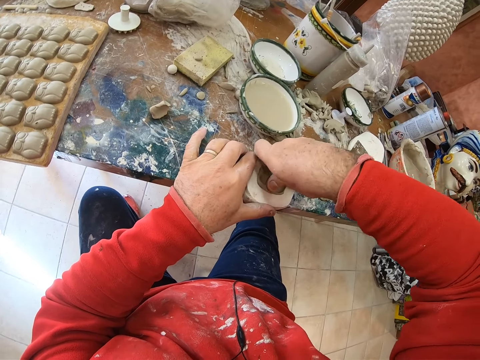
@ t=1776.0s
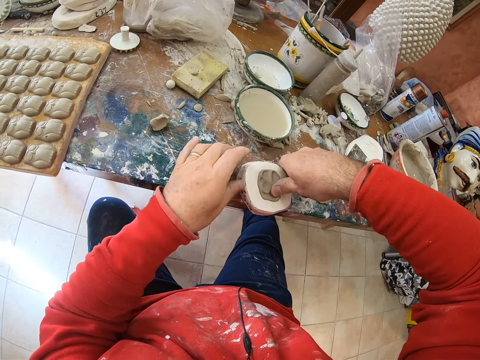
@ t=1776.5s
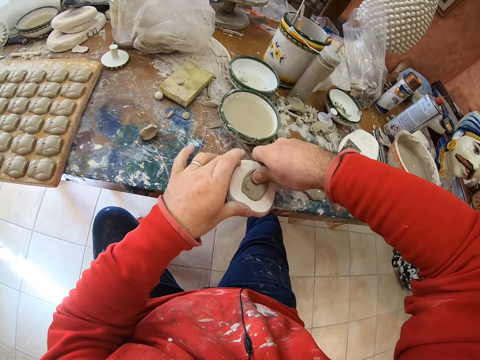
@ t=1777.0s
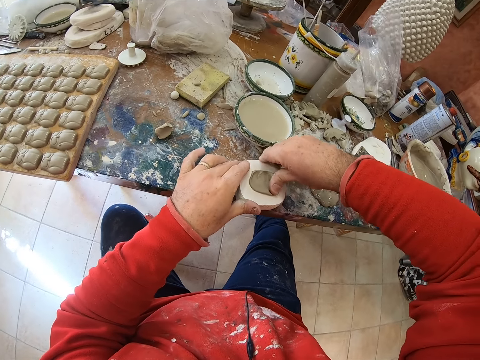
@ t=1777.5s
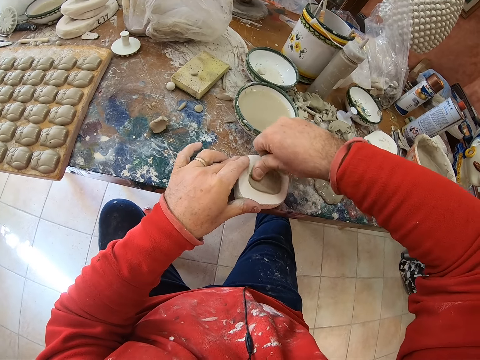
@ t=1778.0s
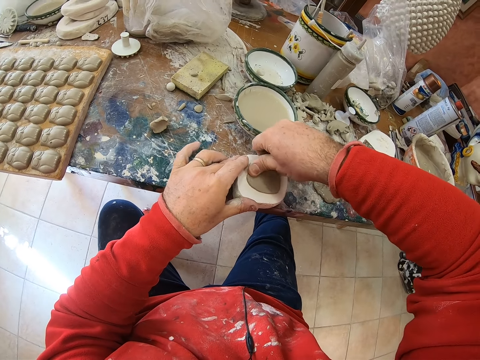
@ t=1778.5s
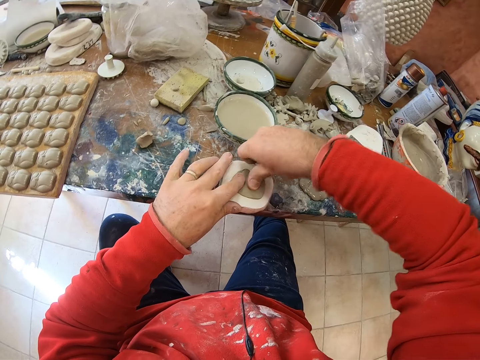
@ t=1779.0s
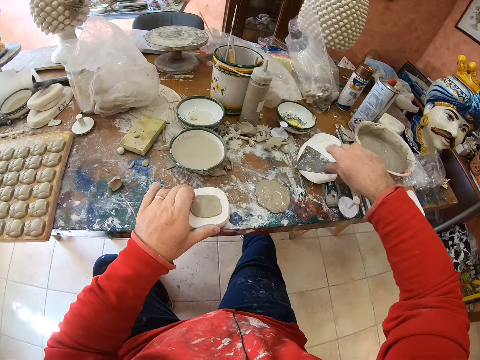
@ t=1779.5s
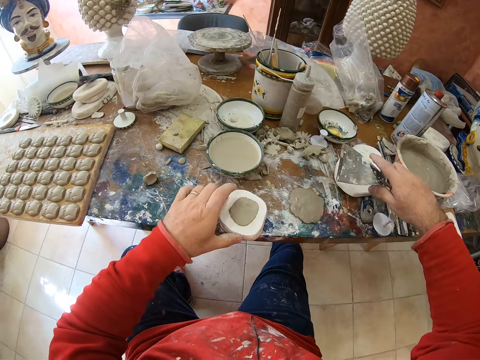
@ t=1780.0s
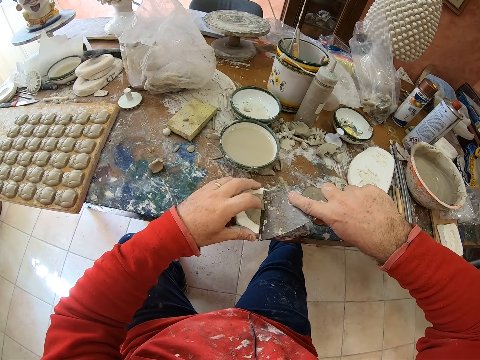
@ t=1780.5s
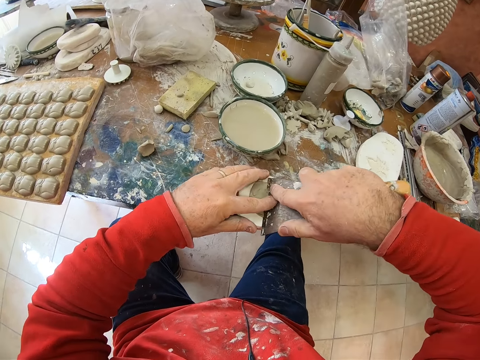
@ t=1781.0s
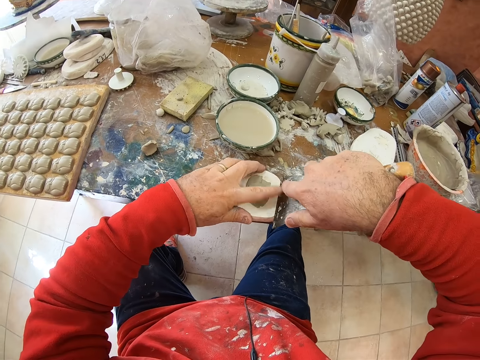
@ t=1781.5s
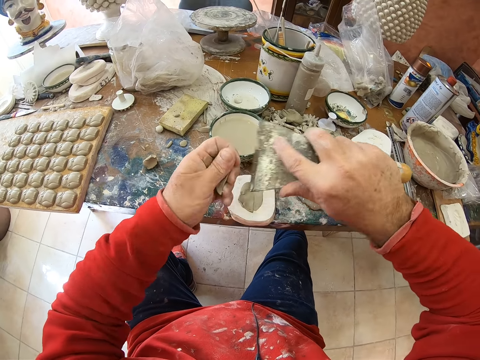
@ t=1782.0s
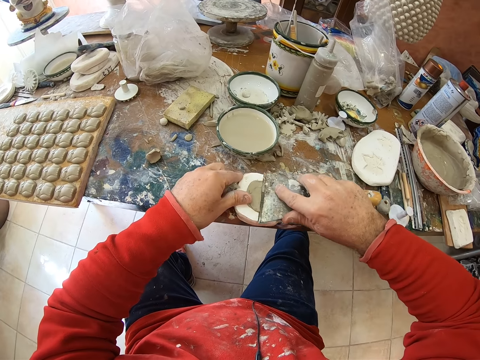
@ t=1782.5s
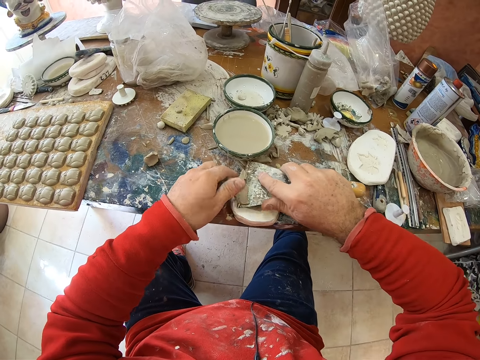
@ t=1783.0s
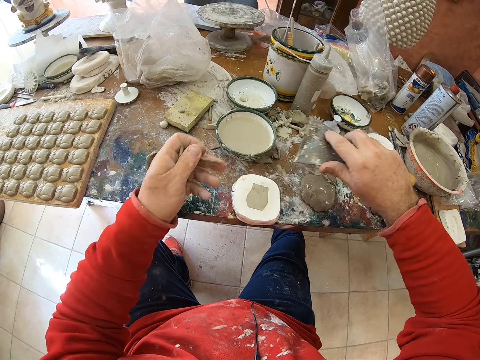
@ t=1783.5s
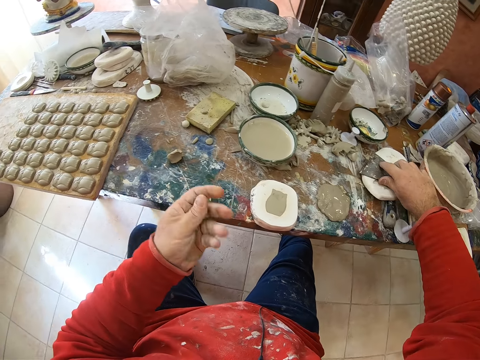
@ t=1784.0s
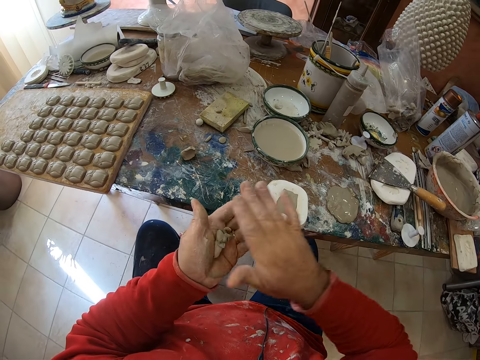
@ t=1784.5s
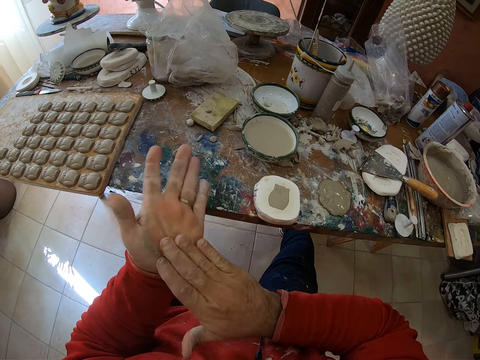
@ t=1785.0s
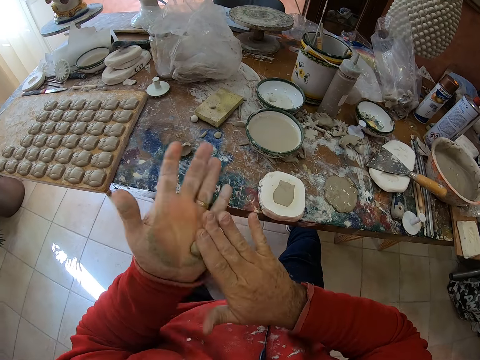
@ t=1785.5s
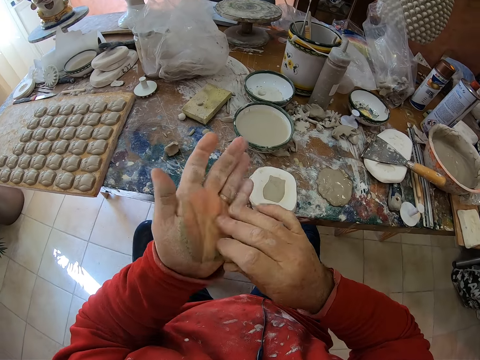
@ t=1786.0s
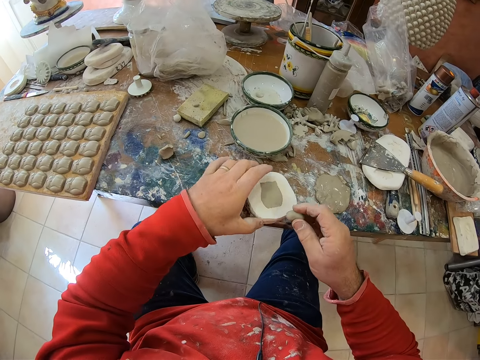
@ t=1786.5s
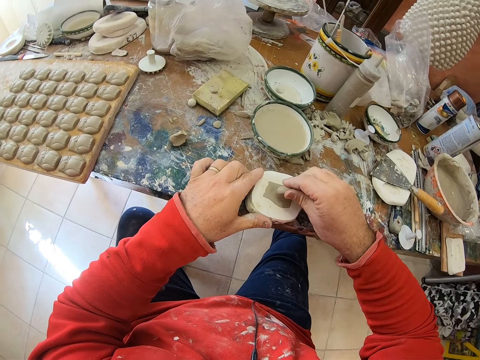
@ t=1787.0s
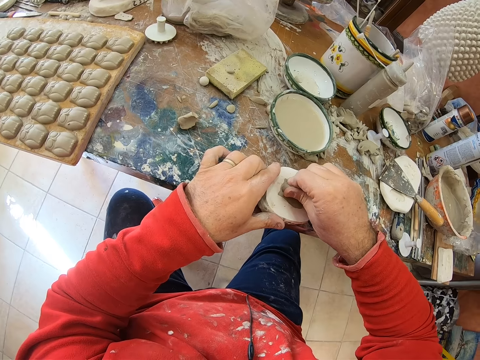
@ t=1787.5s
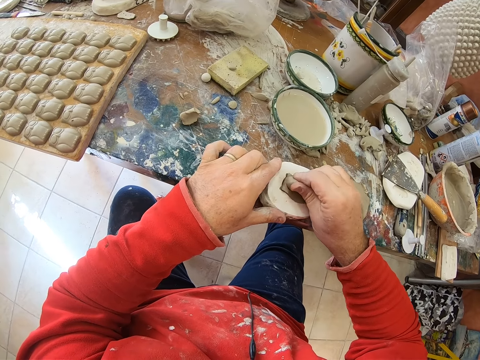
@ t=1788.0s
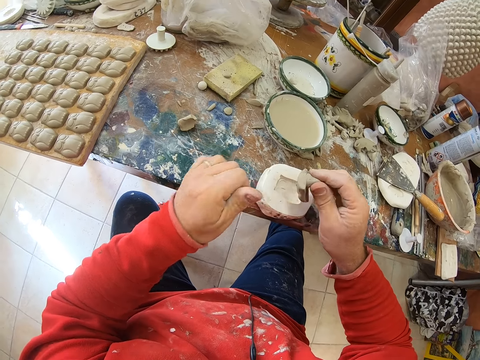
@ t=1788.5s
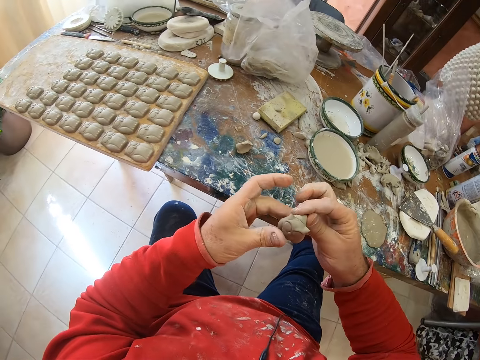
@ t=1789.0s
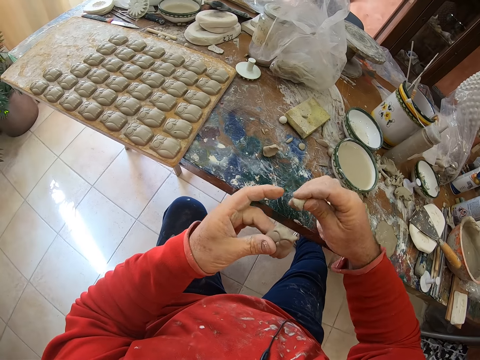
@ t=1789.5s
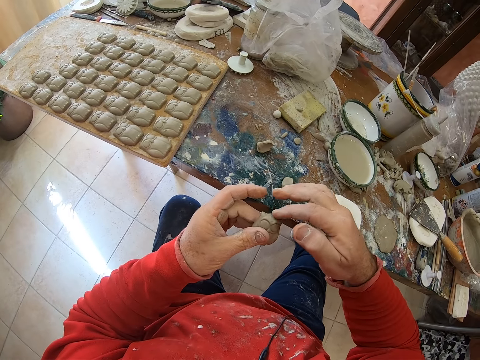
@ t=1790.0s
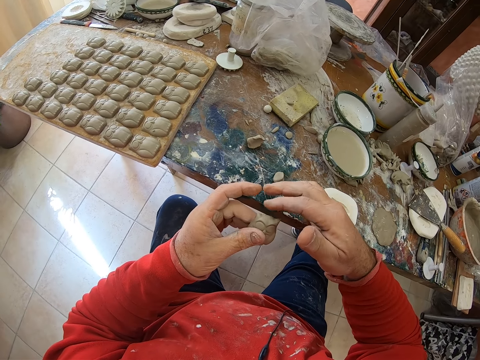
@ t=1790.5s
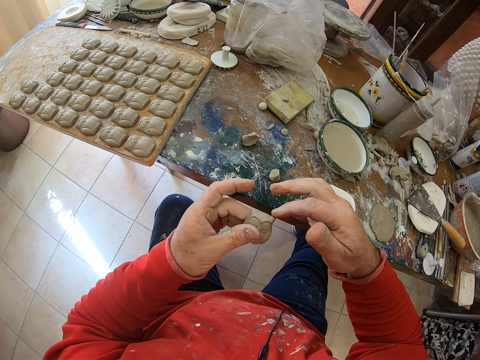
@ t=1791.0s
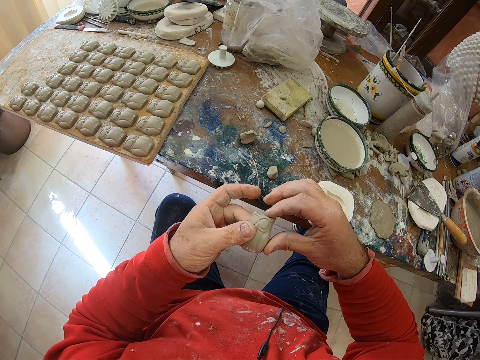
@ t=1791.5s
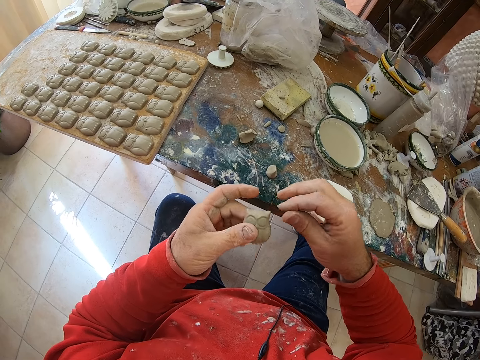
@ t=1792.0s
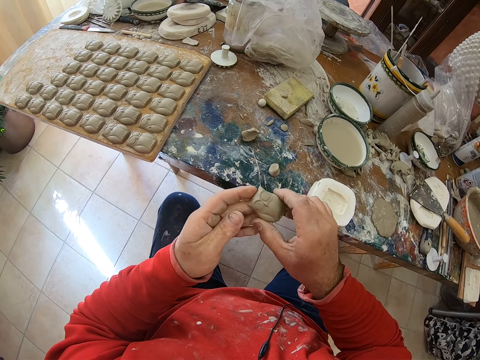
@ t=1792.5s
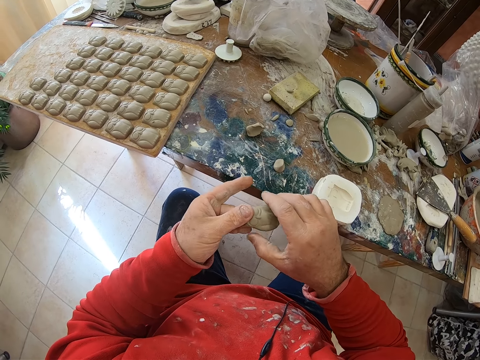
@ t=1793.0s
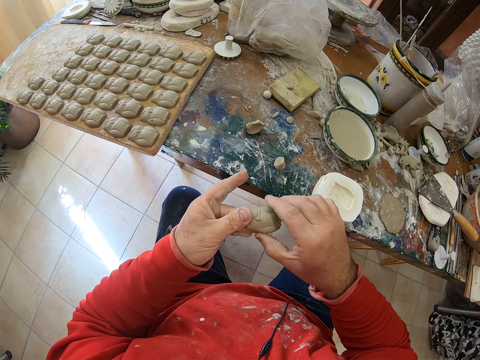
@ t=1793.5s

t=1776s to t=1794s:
The camera wearer picks up the scraper. He scrapes off the excess clay or mud on the mold shaper with the scraper. He puts down the scraper on the table. He rolls the clay mold in his hands. He presses the clay mold on the mold shaper. He pulls the owl-shaped clay mold from the mold shaper. He drops the mud on the table. He smoothens the owl mold's clay edges with his finger.

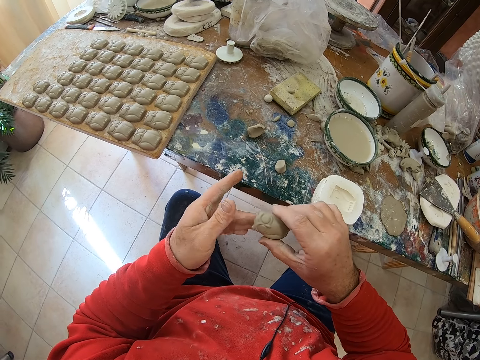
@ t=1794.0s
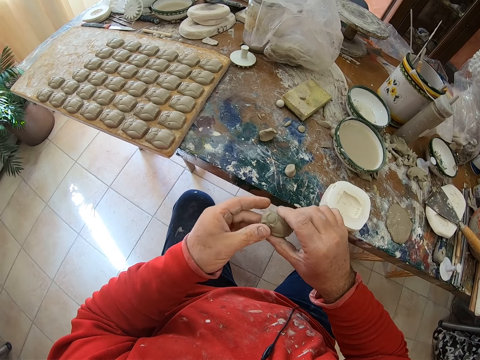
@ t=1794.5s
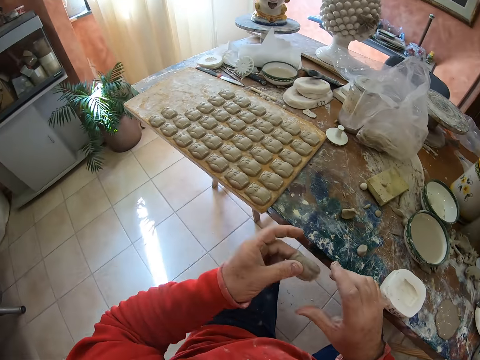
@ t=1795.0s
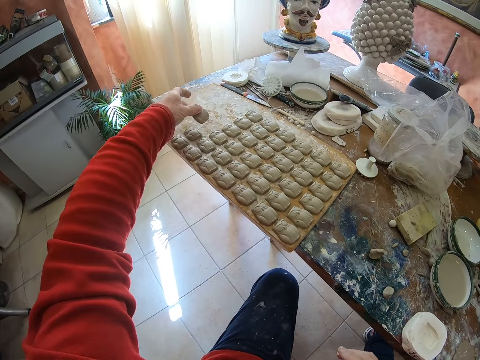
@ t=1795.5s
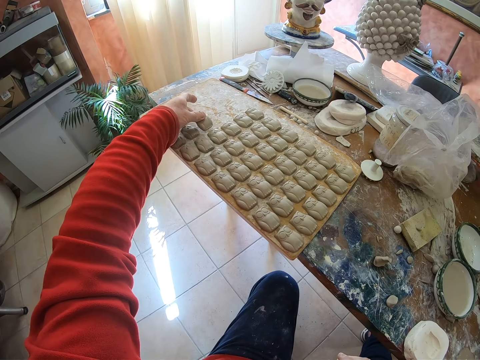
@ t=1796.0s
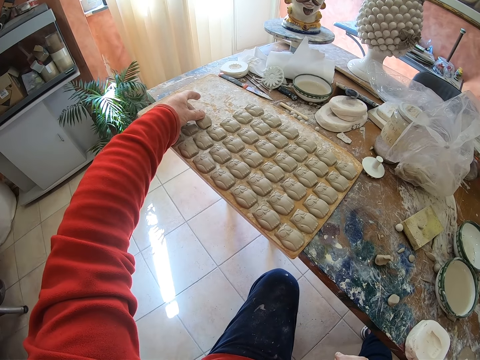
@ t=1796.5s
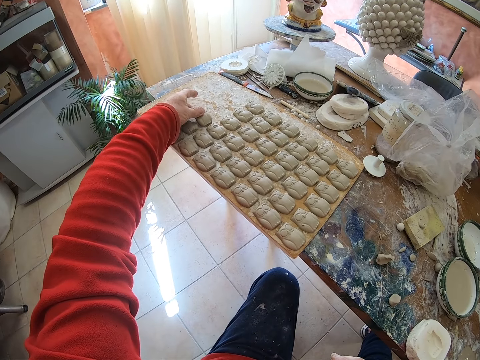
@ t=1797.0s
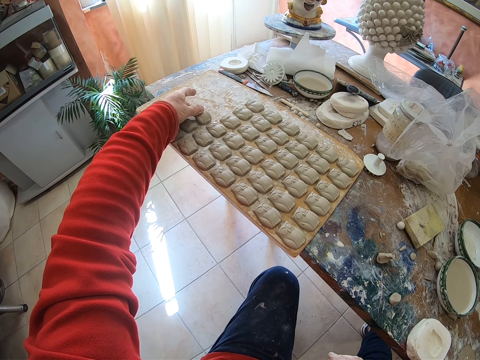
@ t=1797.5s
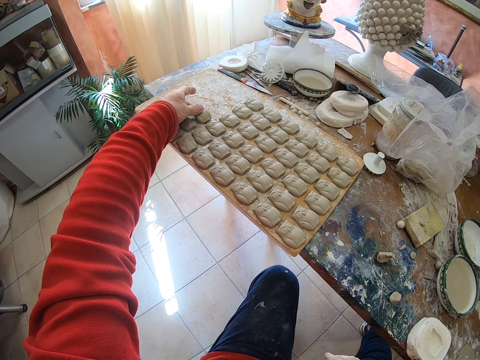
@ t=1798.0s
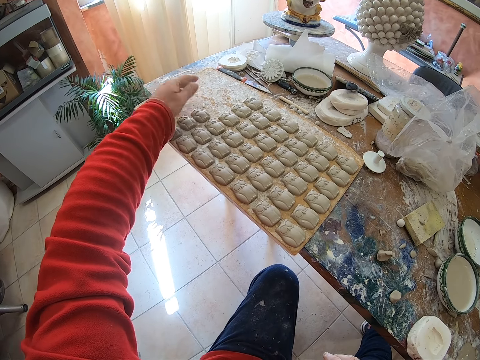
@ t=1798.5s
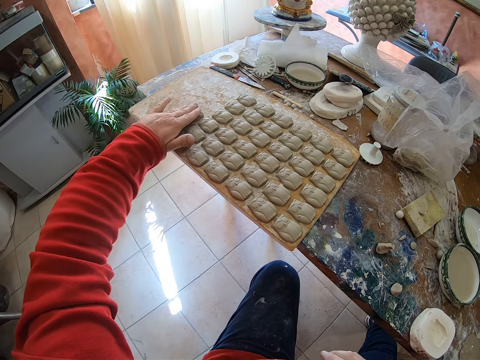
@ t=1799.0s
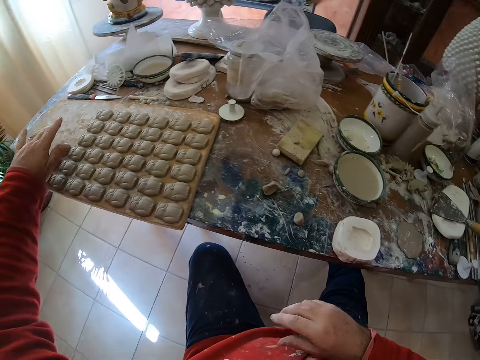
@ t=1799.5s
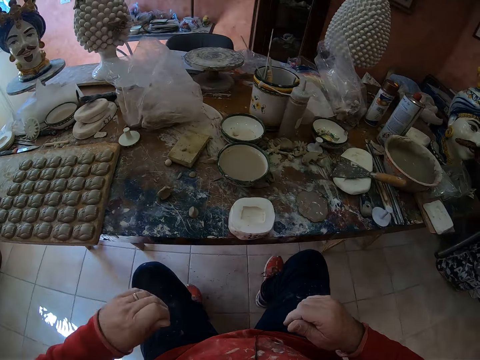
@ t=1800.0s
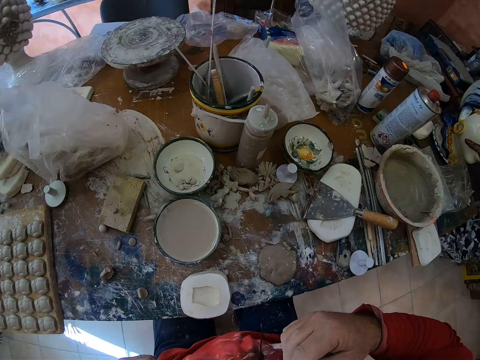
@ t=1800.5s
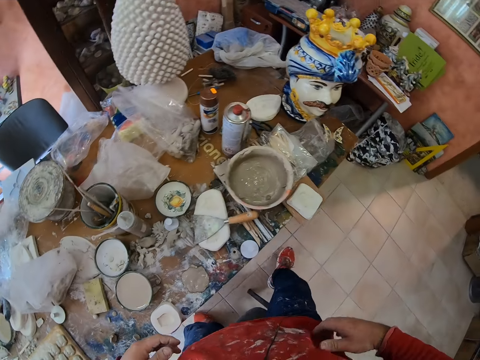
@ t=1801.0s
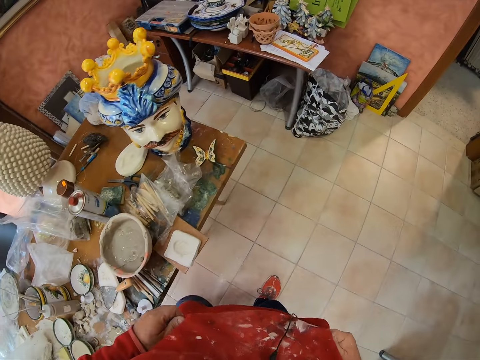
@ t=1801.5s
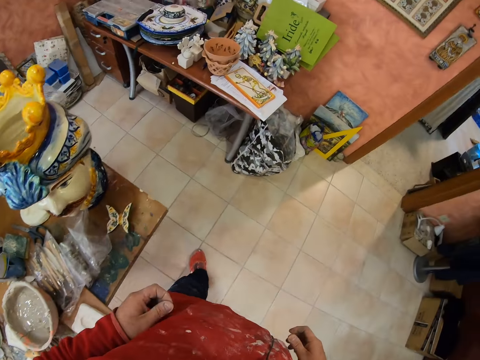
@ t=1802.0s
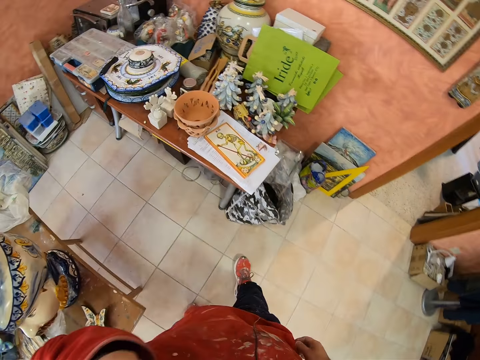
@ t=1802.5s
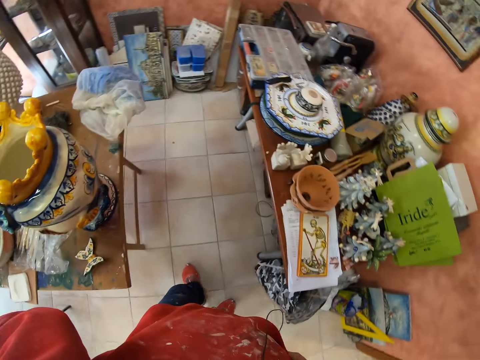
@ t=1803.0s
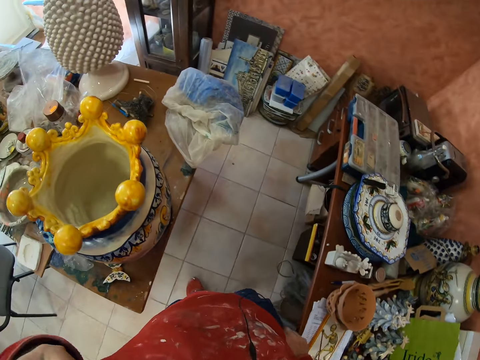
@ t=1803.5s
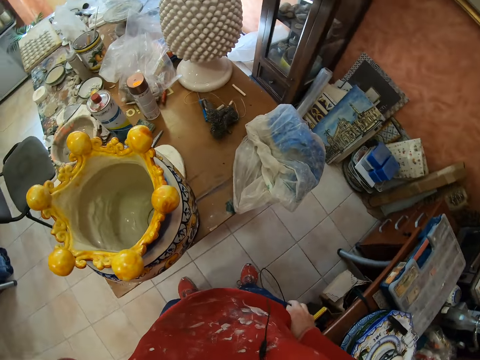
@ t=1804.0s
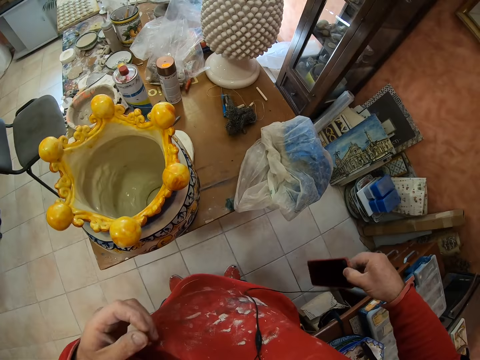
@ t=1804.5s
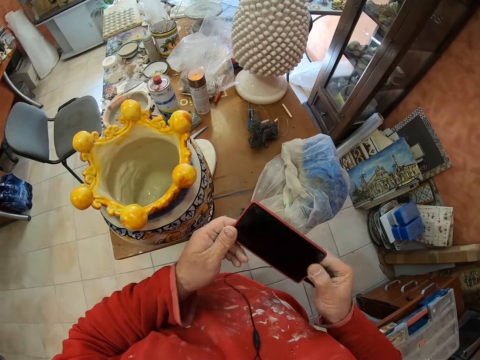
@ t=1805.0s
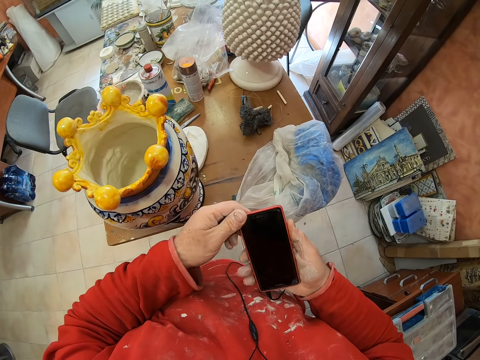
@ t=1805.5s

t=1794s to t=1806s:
The camera wearer puts the clay owl mold on the wooden tray. He stands up on his feet and walks around the table. He takes his phone out of his pocket. He operates the phone.
